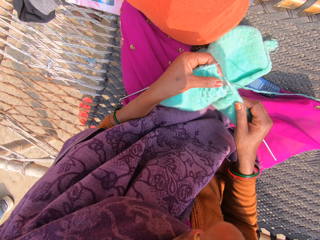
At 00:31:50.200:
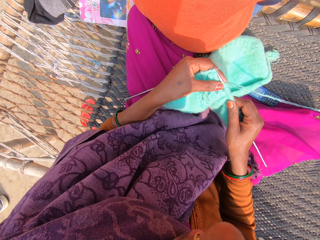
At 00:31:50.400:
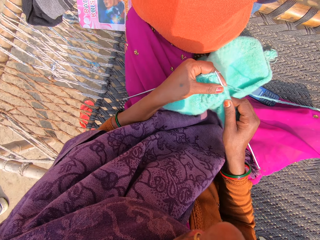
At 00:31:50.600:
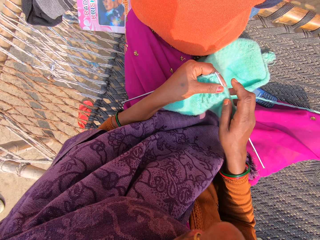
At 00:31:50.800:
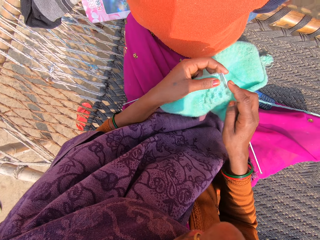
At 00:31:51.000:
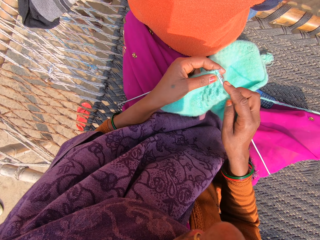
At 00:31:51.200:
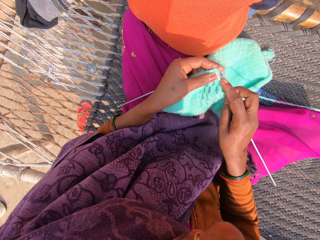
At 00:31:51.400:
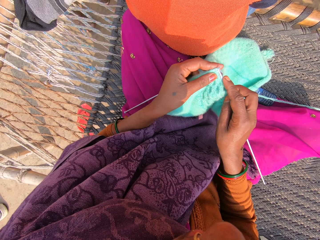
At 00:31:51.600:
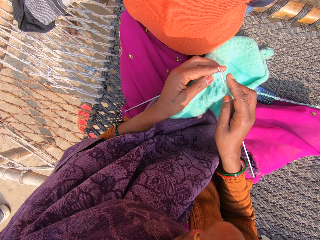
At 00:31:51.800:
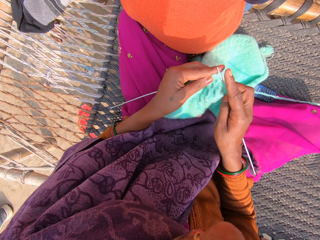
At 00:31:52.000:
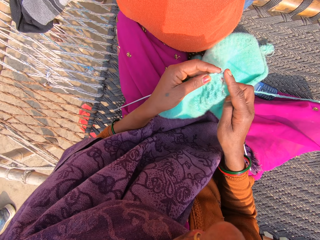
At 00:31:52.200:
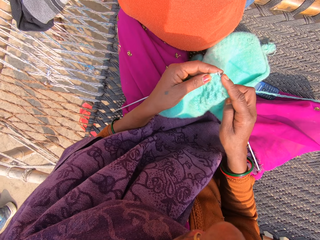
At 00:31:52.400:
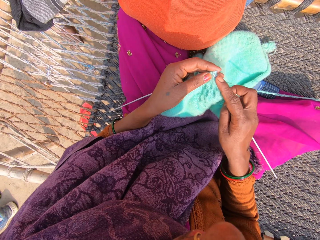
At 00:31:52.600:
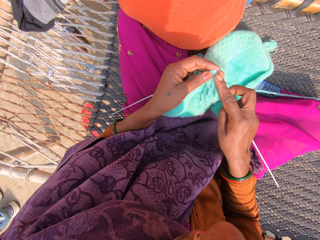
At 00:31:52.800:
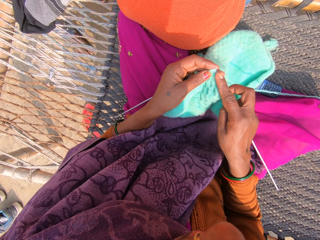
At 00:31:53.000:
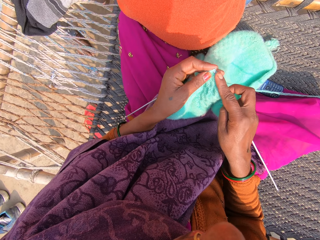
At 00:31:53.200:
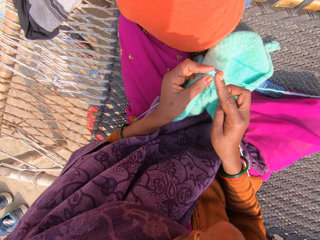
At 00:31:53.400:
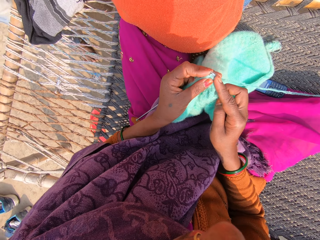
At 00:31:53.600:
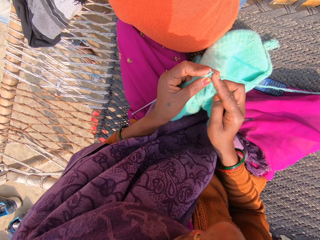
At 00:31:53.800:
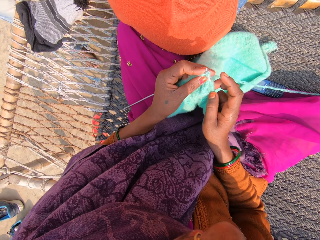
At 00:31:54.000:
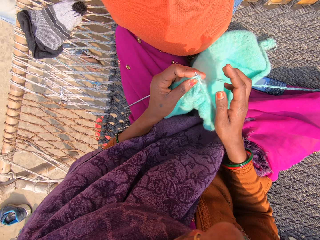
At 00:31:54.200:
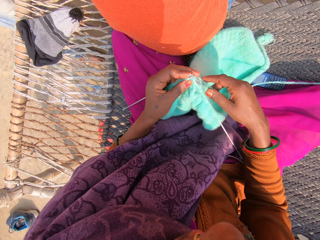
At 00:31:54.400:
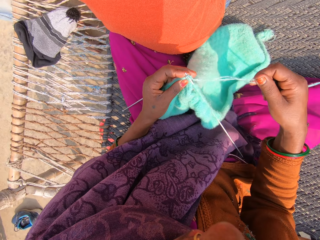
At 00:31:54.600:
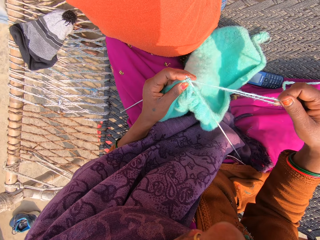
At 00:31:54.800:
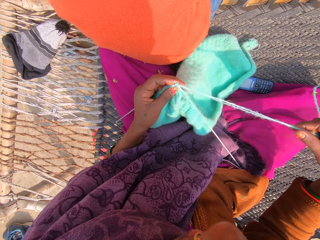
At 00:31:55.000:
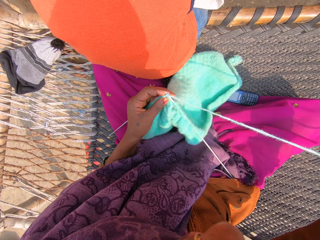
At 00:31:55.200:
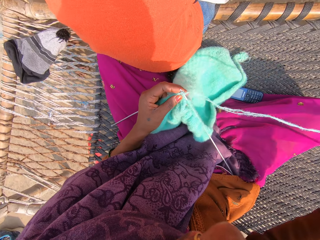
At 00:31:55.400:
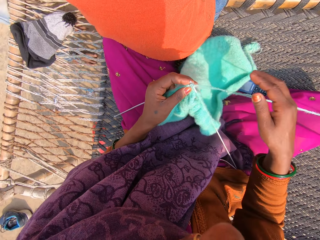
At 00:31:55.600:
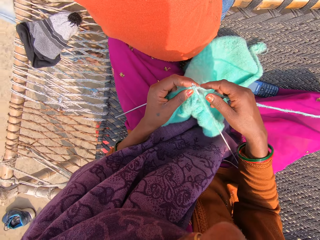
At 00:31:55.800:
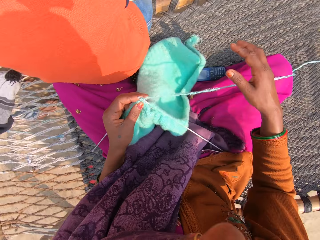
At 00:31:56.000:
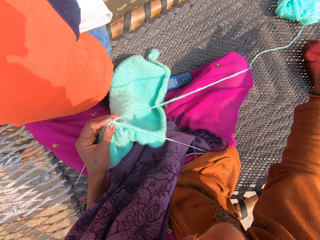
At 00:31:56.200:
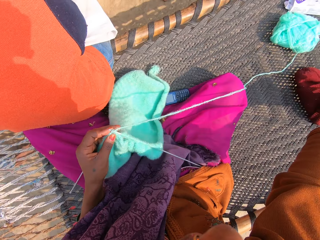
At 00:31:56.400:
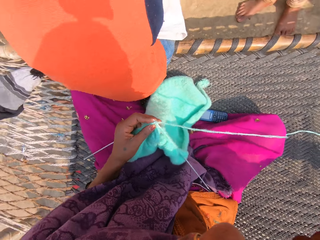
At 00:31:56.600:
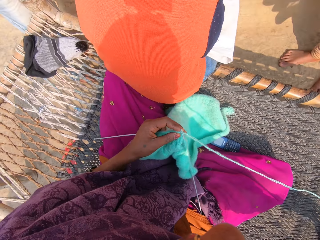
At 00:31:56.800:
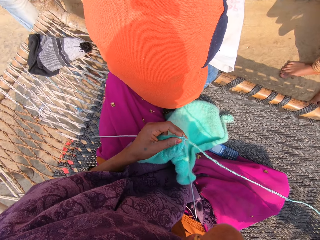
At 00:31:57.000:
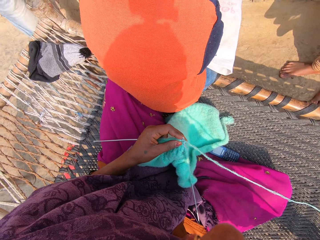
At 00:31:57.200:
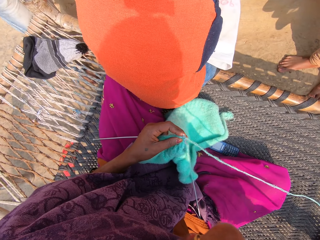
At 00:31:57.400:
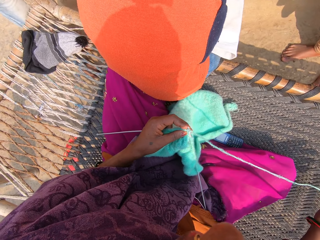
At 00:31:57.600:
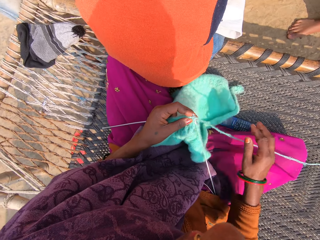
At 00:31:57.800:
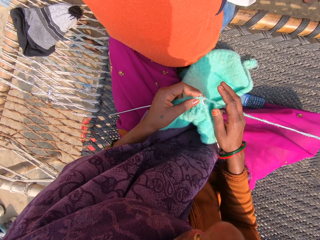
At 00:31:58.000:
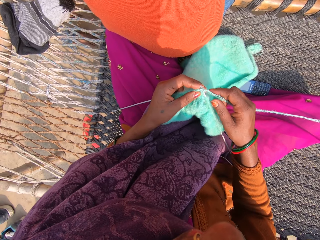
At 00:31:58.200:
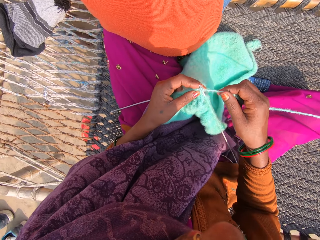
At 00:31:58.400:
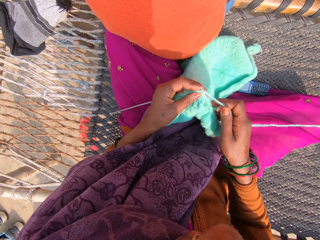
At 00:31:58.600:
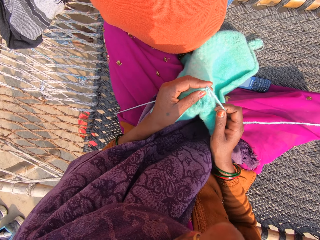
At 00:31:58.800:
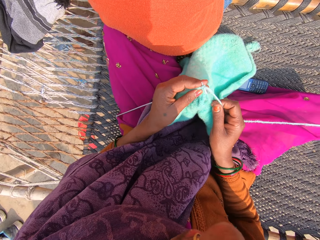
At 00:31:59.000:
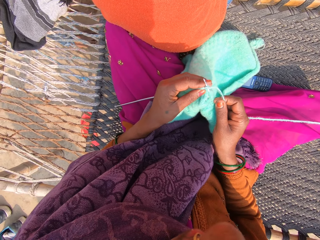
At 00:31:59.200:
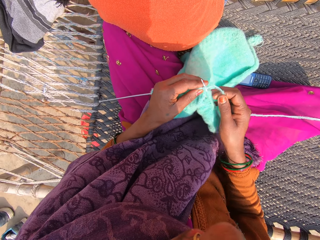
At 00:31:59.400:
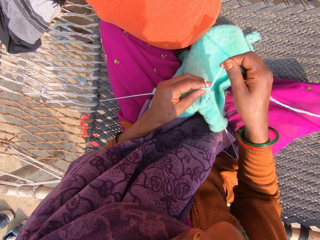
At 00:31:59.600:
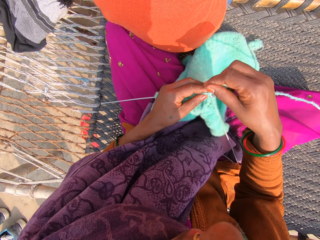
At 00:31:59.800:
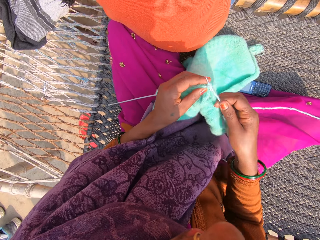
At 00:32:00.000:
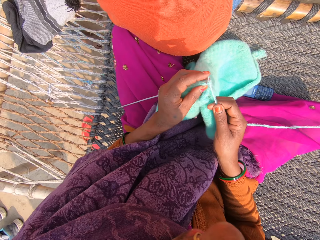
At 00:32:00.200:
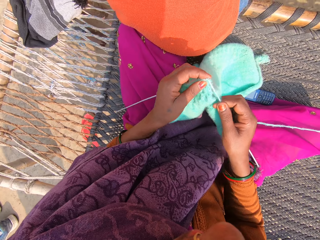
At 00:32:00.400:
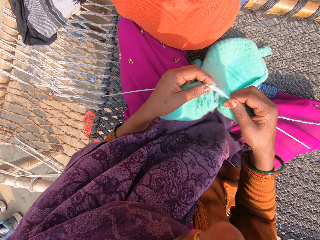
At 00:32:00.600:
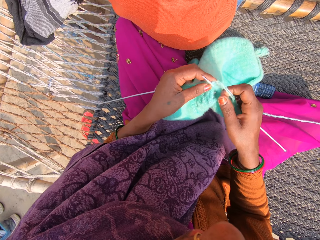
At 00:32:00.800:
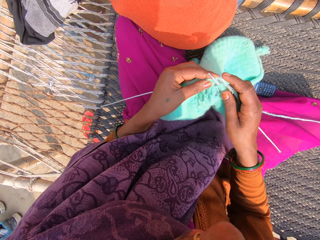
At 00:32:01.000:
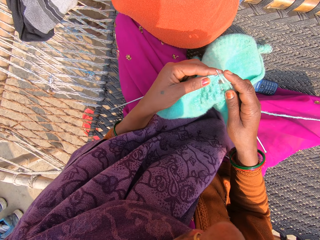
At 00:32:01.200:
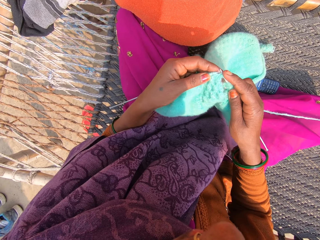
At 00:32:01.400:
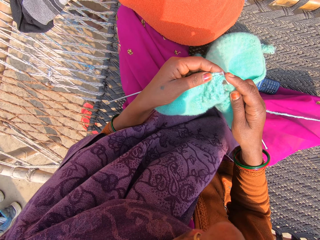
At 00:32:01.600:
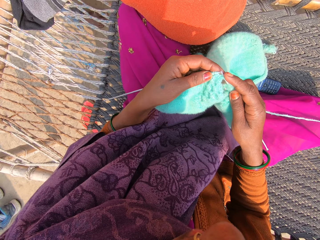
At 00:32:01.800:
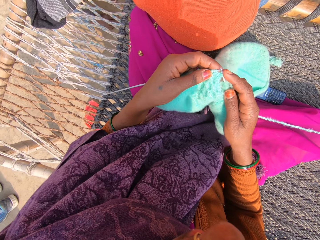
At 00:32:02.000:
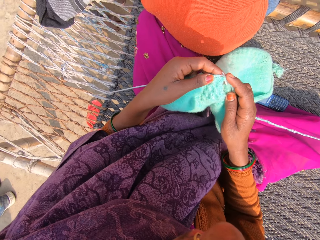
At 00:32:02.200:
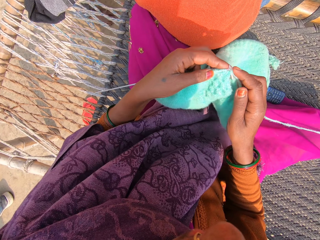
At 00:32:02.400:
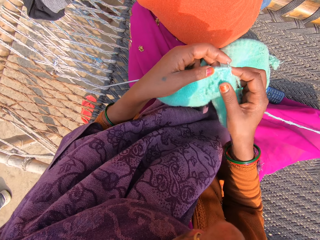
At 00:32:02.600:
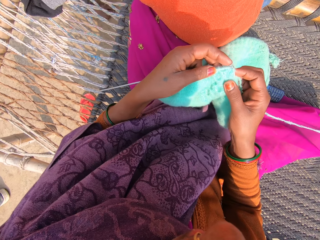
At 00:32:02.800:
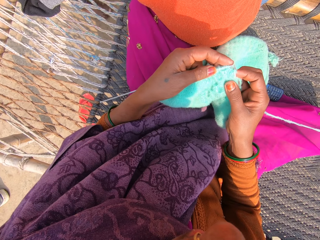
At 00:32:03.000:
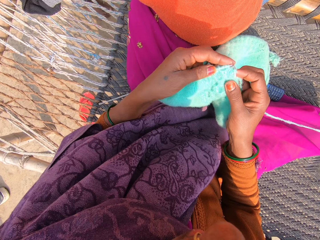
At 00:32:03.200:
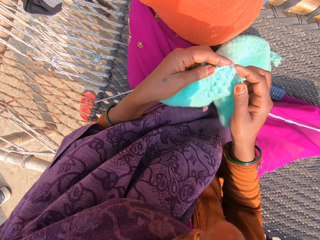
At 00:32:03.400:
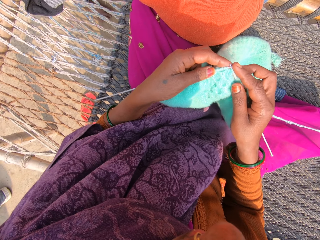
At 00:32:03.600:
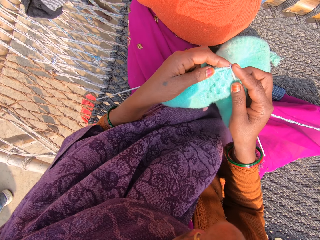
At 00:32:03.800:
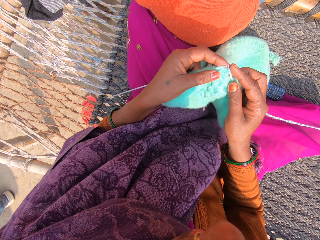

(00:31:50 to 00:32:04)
The camera wearer knits the towel or sweater with the knitting pins and wool. She stretches a strand of wool or yarn with her right hand. She knits the towel with the knitting pins and wool. She rolls the yarn on the crochet needle. She knits the sweater.

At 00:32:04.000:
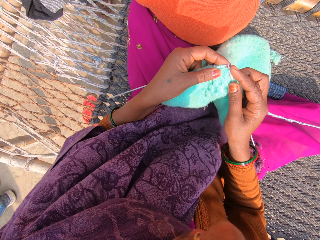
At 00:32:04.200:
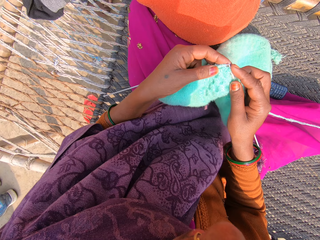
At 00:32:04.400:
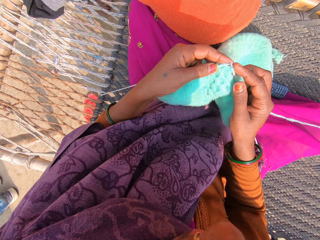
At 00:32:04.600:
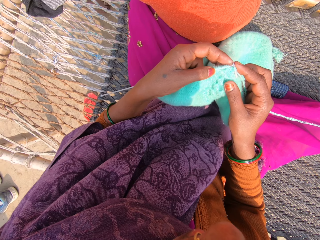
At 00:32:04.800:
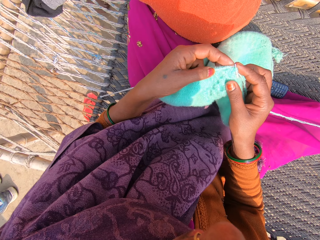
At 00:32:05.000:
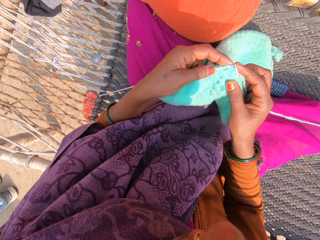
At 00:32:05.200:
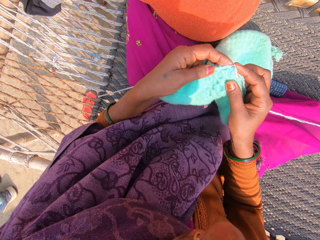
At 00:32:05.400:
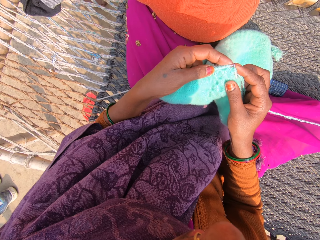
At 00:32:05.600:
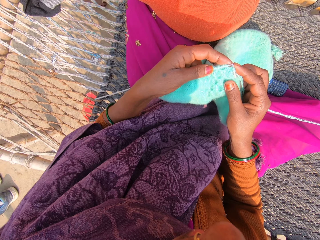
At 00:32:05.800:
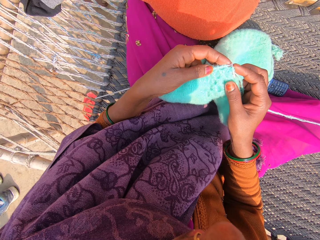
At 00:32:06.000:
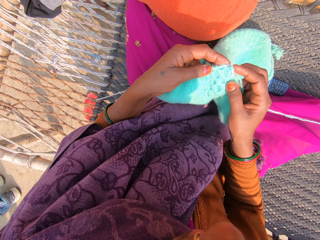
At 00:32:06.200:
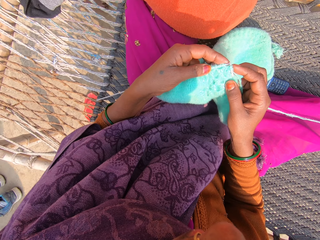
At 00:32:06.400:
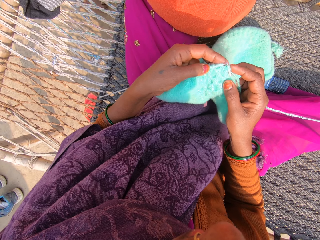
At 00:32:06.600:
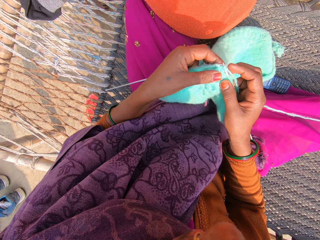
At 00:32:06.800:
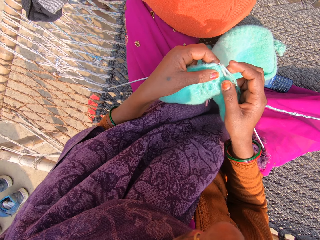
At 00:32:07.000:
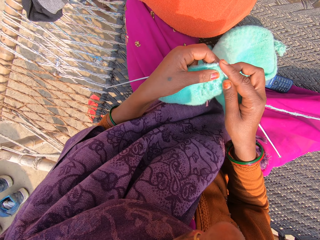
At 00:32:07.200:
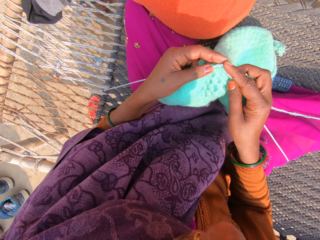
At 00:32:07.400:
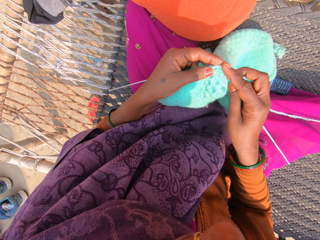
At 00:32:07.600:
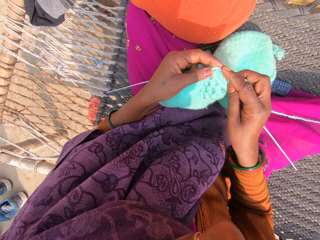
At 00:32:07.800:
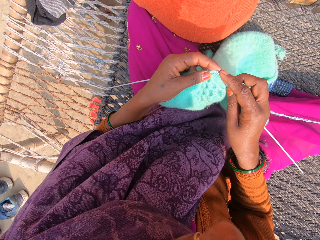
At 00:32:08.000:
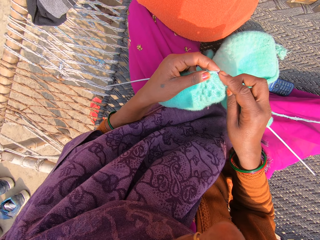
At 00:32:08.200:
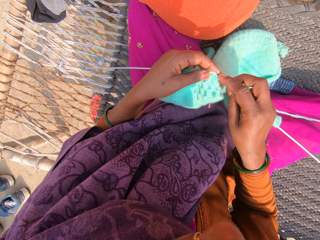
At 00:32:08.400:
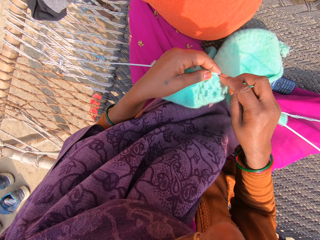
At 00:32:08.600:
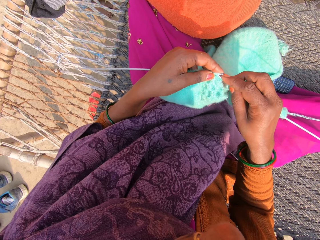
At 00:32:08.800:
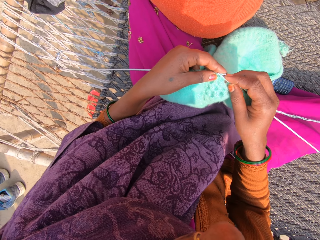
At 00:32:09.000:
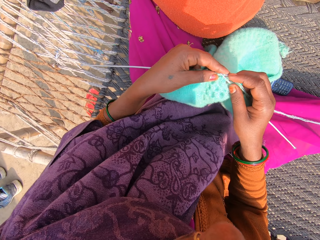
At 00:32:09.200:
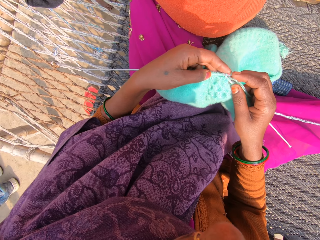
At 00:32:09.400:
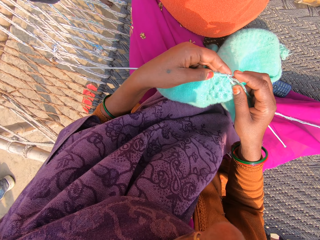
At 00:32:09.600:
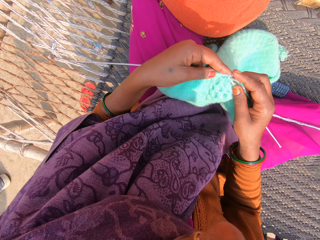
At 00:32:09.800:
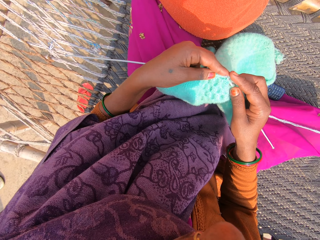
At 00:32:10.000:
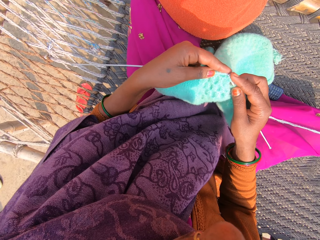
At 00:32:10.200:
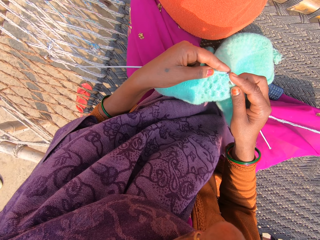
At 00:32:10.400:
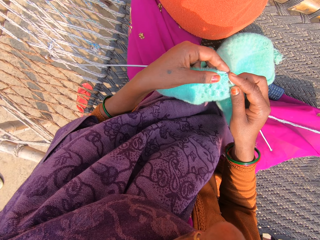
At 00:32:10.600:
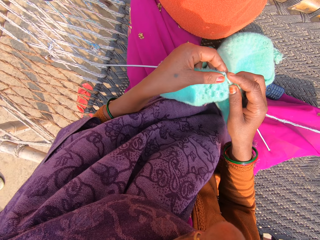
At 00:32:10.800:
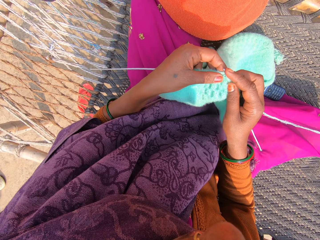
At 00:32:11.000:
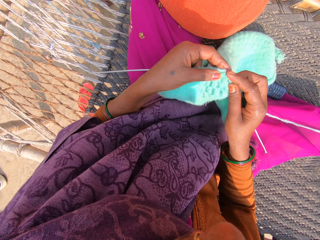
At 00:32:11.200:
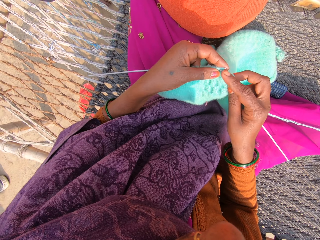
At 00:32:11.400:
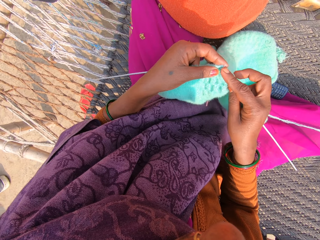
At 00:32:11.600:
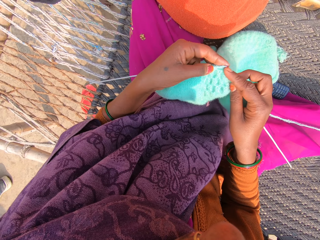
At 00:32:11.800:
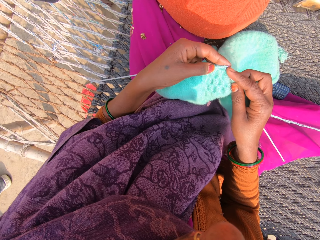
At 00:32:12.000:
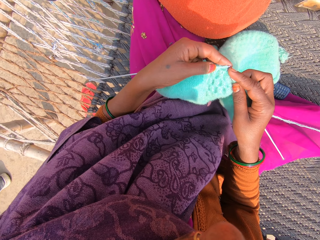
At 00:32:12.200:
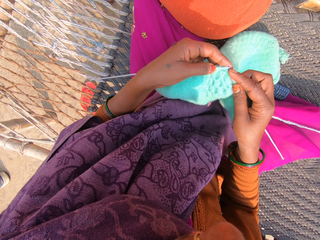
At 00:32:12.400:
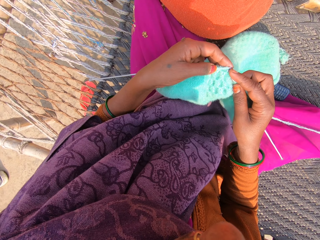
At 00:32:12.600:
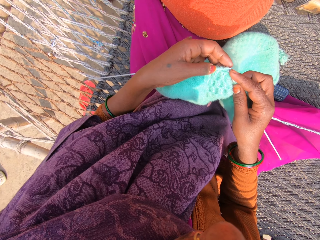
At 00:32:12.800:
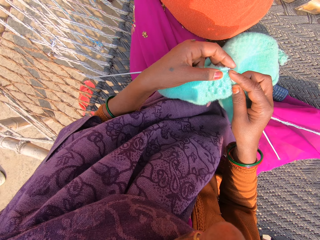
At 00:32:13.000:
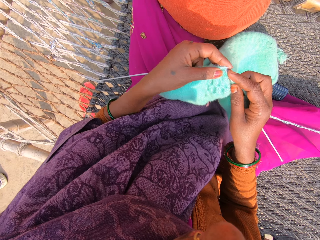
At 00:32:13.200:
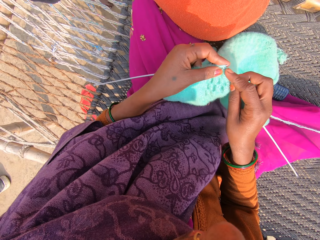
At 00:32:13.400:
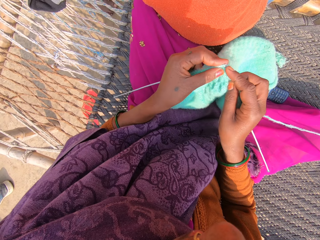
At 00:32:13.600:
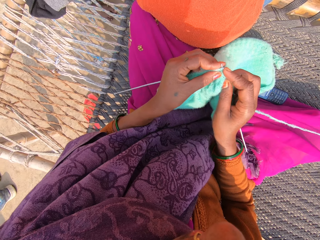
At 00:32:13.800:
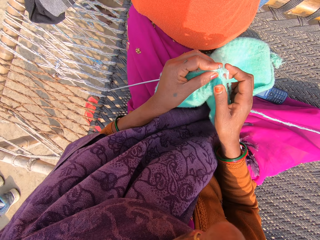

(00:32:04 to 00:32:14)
The camera wearer looks at the sweater. They knit the sweater.
